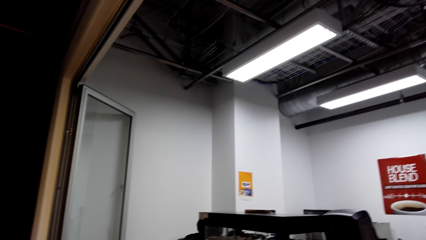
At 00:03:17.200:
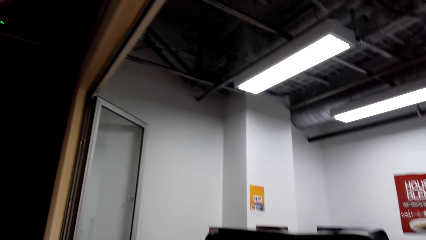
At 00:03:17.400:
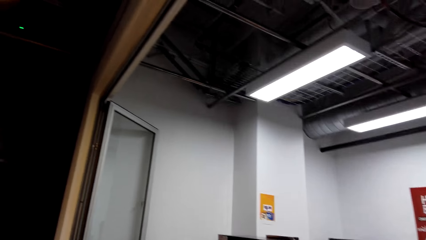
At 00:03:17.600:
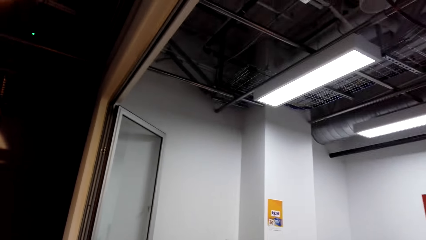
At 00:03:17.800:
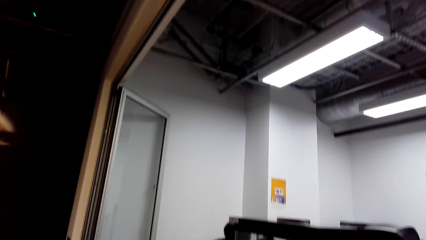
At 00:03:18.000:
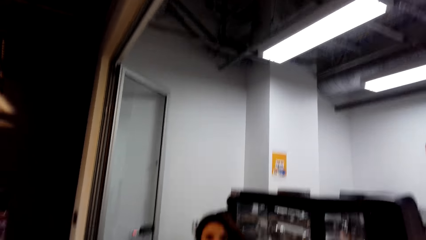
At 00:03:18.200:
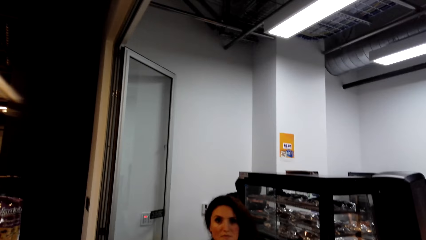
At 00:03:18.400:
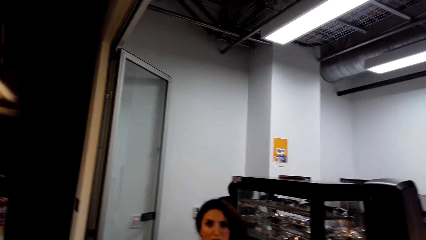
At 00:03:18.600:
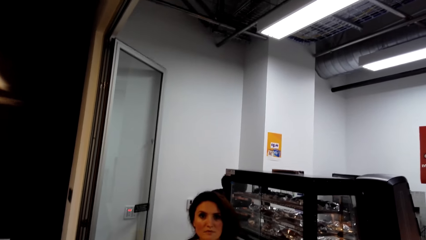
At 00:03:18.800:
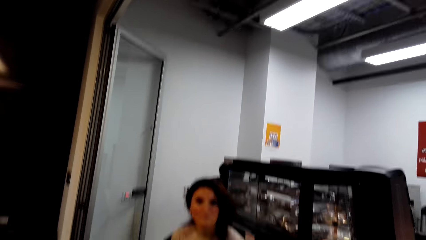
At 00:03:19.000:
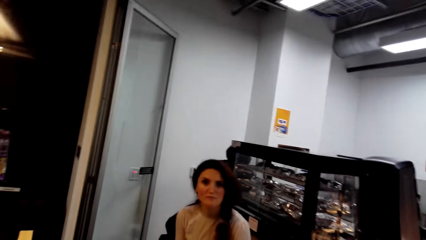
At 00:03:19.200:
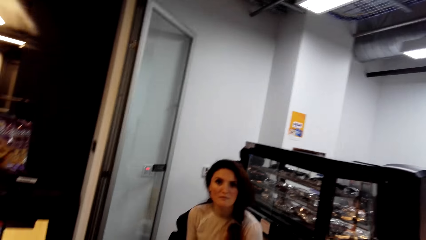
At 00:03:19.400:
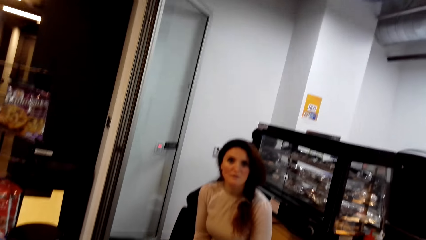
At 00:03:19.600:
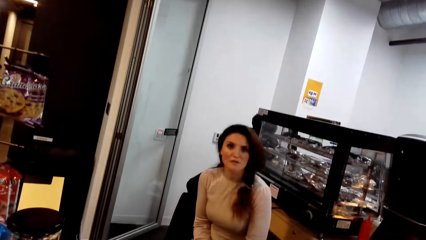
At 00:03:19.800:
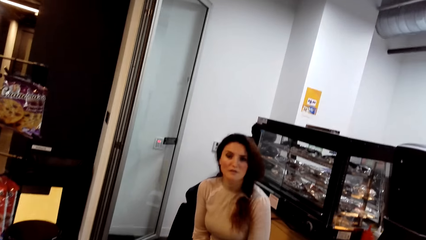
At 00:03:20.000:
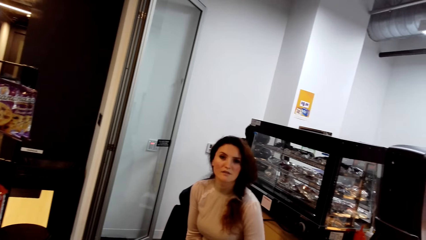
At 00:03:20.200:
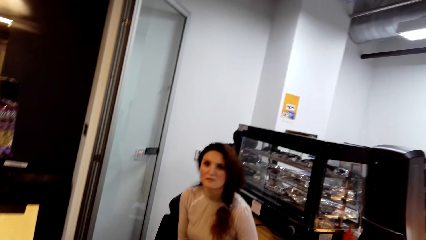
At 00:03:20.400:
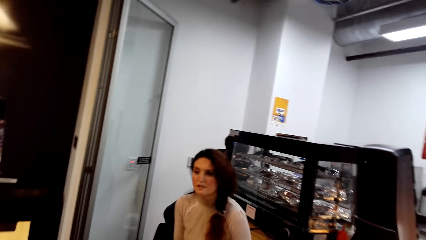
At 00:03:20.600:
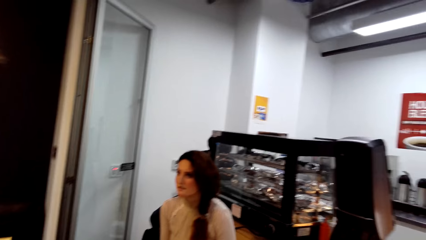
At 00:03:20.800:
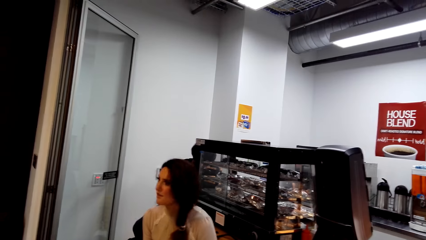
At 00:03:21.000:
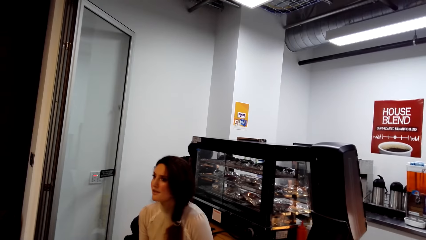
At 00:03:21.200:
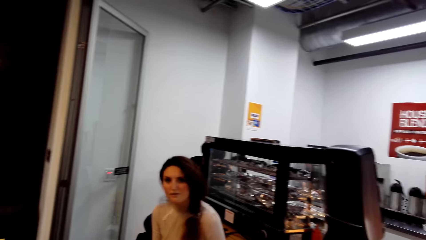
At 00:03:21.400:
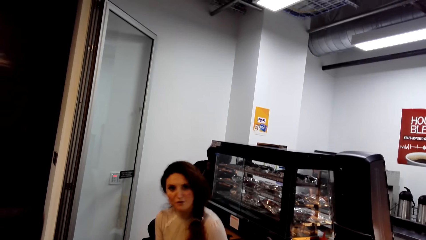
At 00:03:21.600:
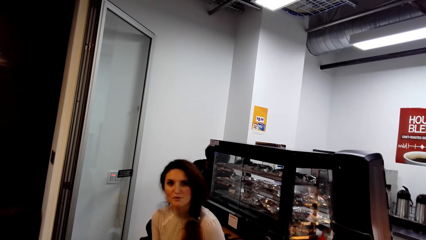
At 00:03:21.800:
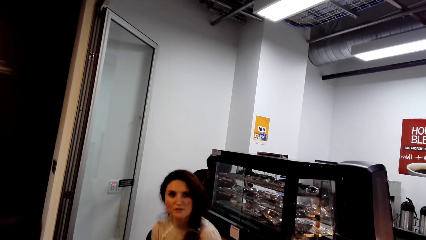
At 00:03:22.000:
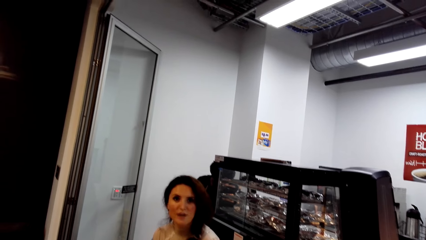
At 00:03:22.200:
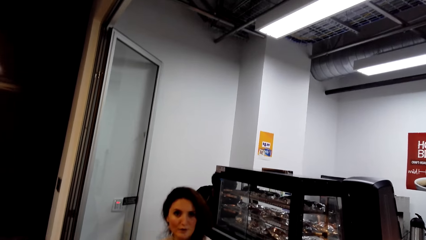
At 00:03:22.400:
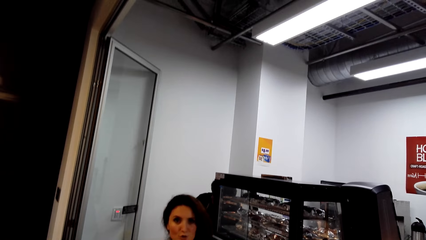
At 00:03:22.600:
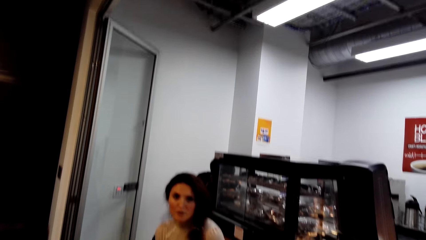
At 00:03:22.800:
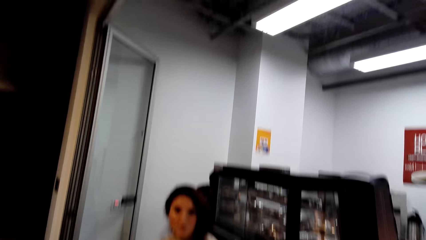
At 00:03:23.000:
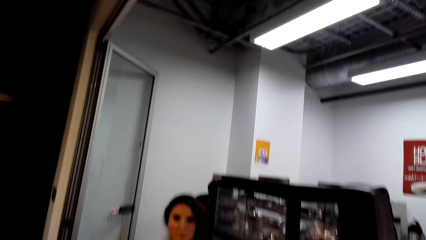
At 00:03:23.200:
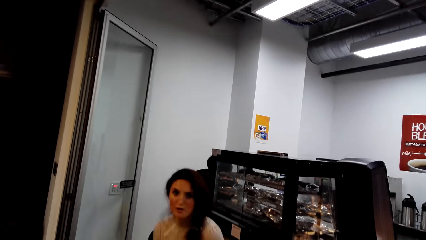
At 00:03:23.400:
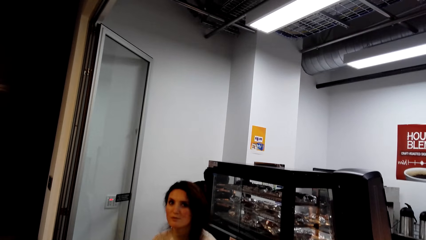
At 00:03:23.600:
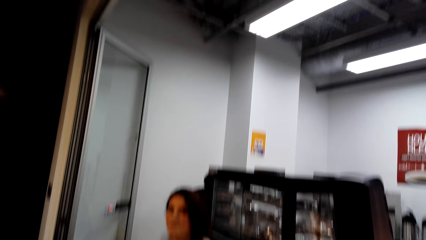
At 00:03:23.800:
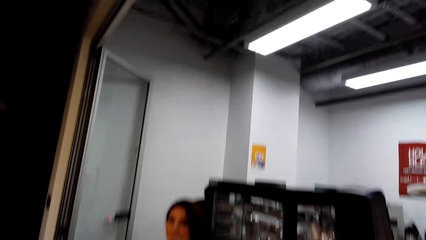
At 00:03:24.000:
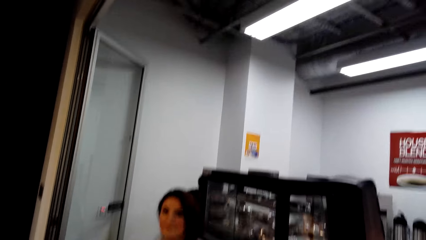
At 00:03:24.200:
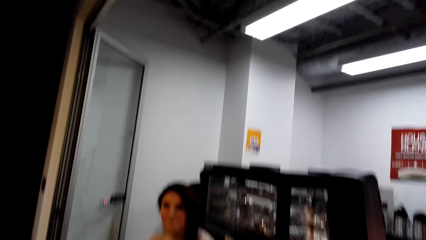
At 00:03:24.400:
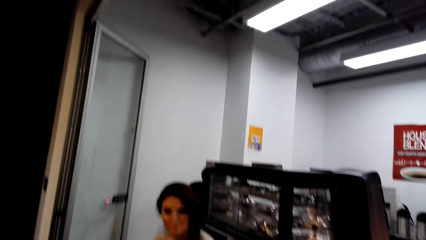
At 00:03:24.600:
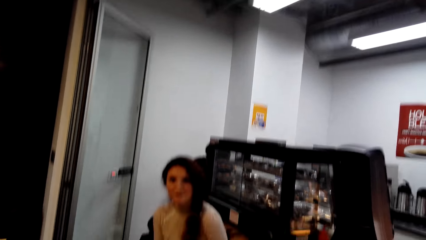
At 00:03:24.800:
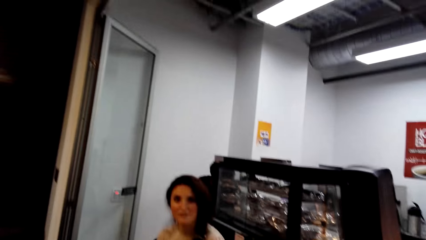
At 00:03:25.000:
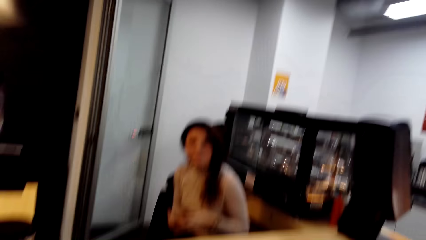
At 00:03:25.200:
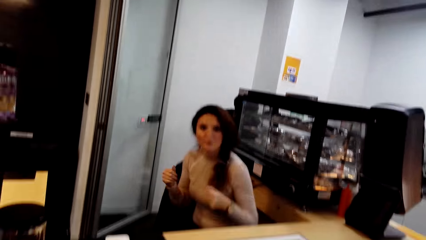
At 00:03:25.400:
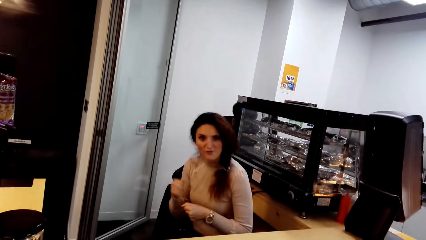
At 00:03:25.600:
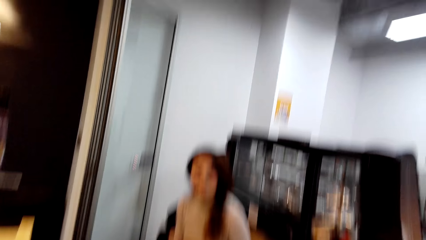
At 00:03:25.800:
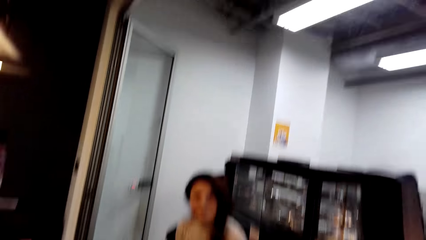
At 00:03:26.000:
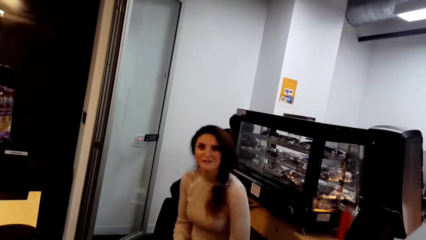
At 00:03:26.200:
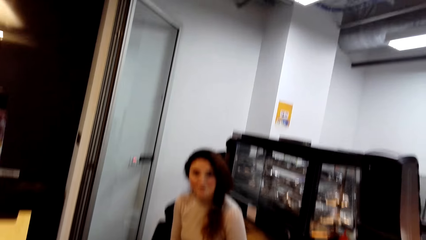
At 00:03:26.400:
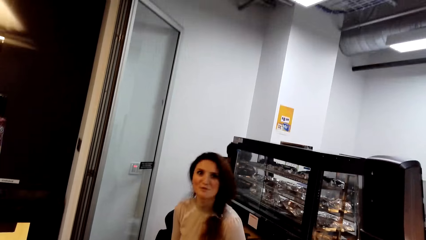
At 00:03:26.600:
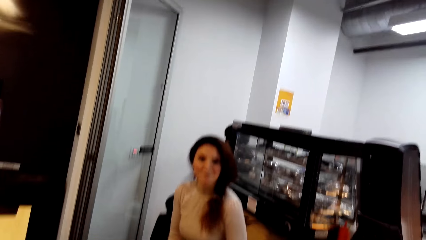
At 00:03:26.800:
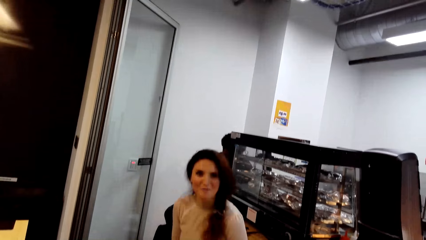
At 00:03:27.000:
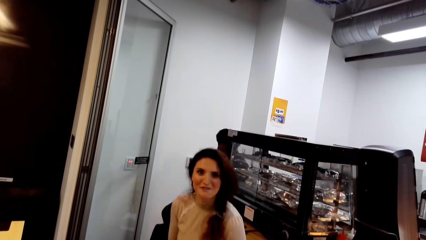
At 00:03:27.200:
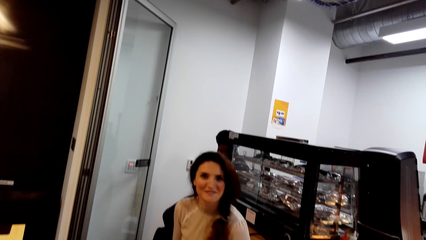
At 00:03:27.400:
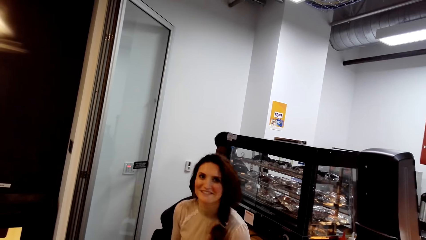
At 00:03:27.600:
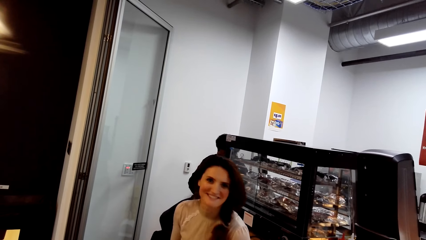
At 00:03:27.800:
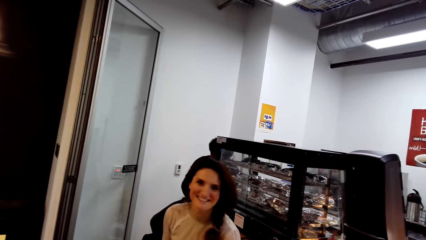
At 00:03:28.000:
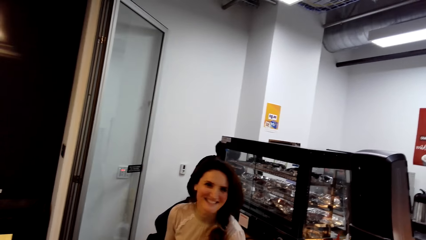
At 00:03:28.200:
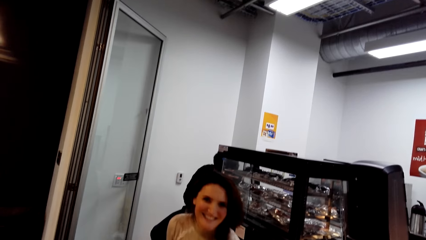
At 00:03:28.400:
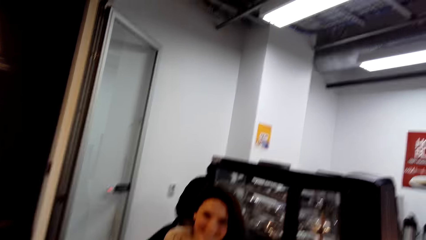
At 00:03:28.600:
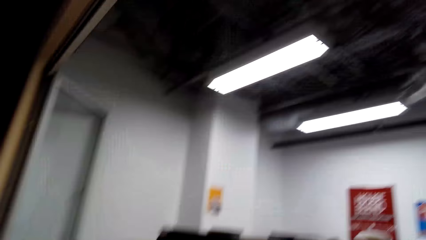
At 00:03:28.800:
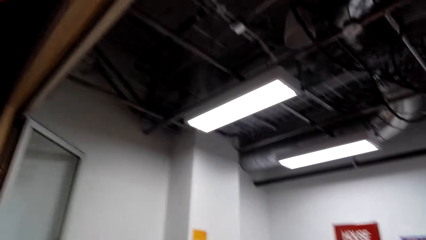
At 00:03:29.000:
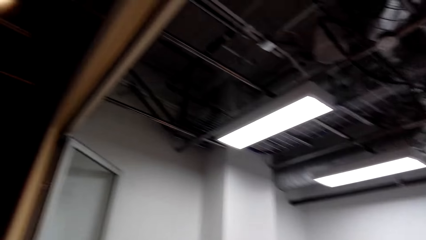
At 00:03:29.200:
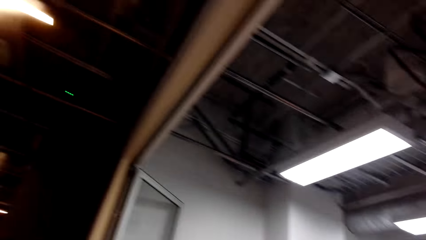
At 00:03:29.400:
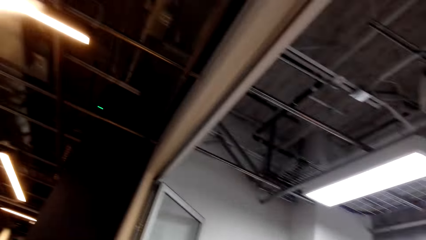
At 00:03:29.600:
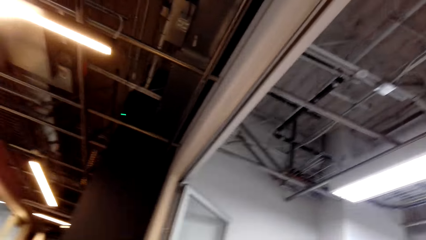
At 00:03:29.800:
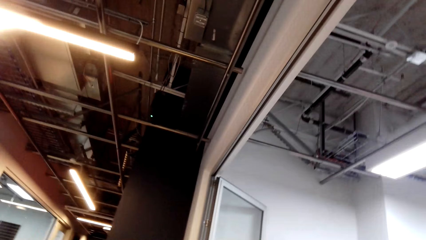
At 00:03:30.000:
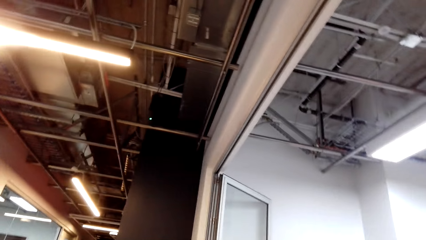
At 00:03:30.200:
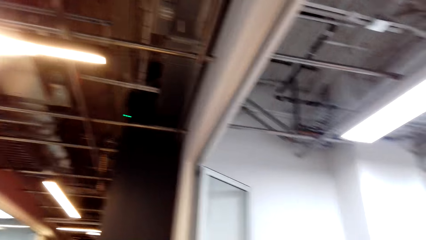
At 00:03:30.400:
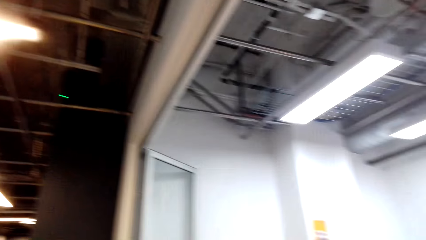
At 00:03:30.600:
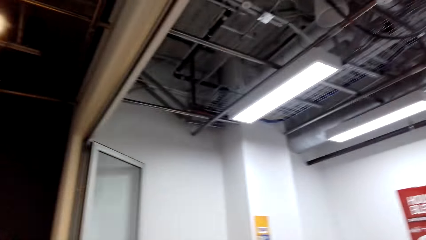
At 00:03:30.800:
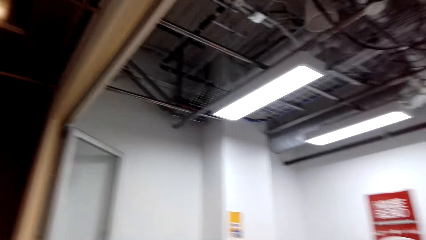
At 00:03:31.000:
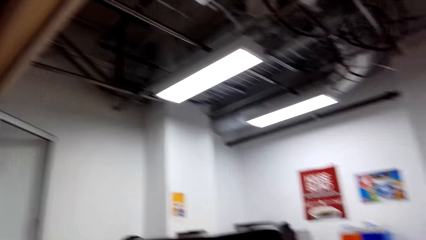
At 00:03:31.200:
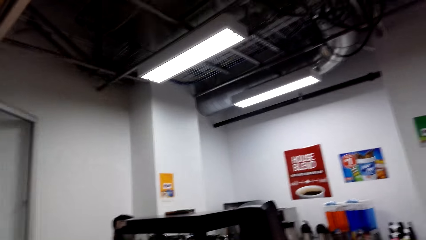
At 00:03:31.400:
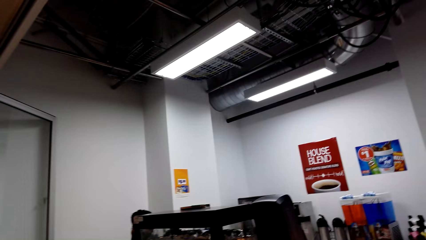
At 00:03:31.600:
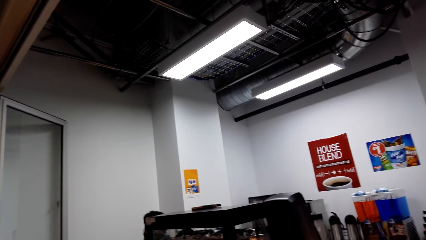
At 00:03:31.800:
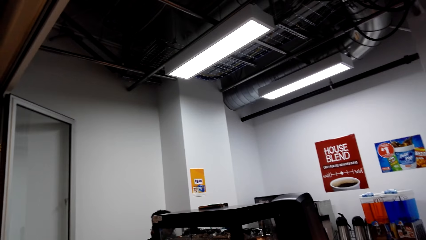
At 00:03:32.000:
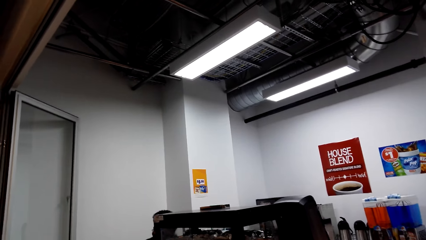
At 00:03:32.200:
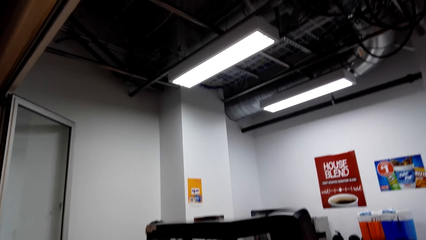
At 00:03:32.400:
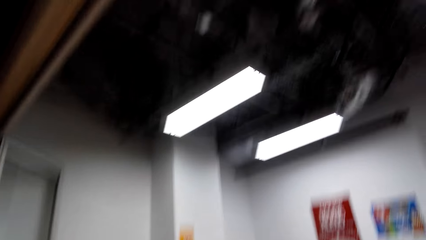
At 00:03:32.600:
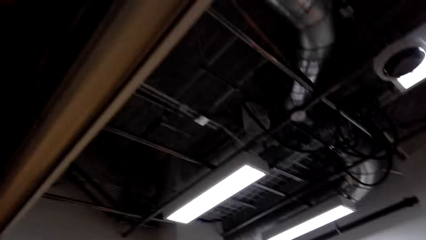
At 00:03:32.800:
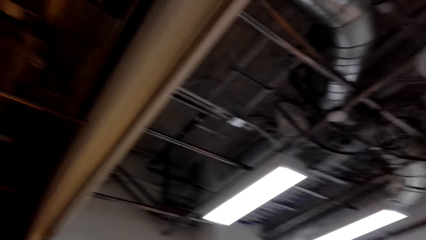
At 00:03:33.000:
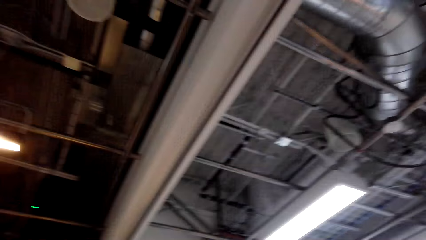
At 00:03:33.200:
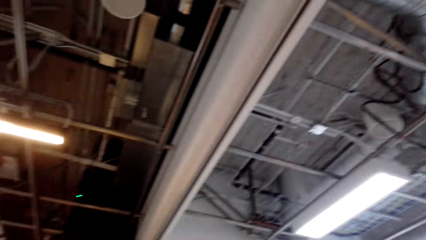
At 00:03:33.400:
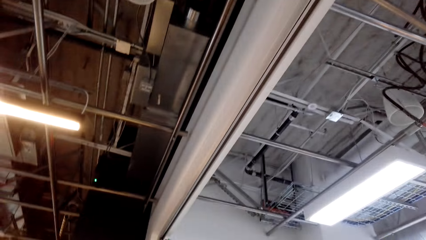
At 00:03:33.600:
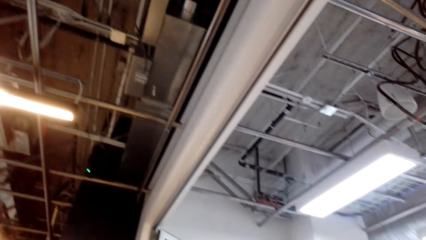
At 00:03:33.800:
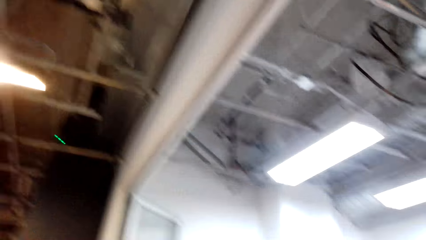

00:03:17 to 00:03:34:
The cashier talks. The camera wearer looks around.
